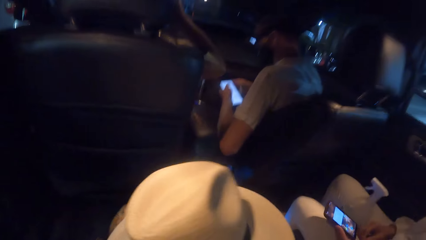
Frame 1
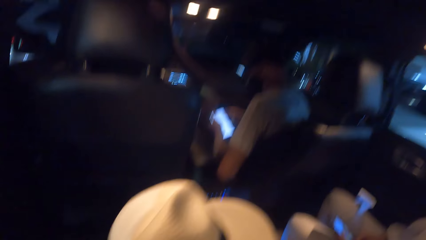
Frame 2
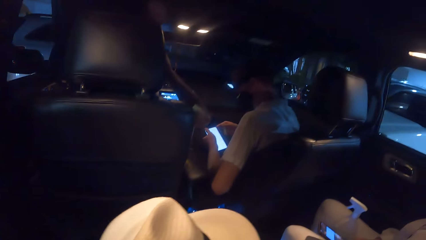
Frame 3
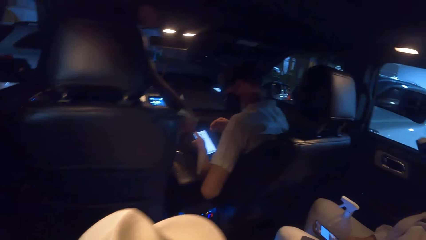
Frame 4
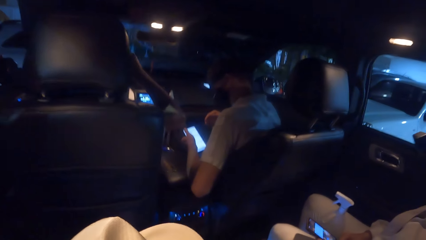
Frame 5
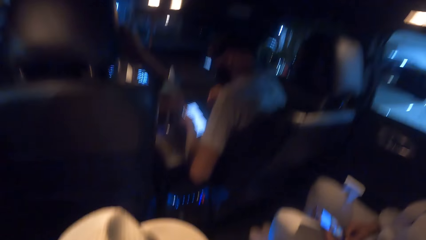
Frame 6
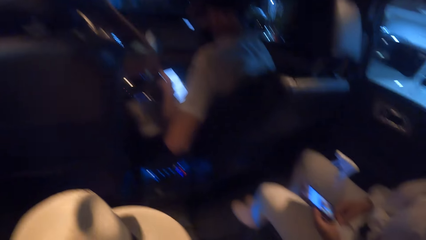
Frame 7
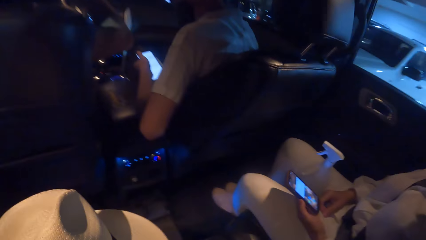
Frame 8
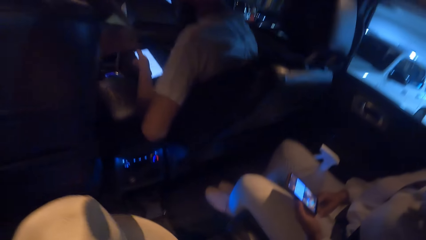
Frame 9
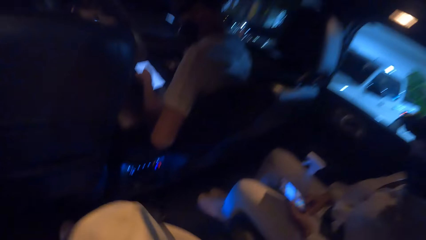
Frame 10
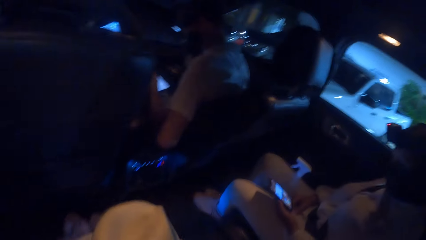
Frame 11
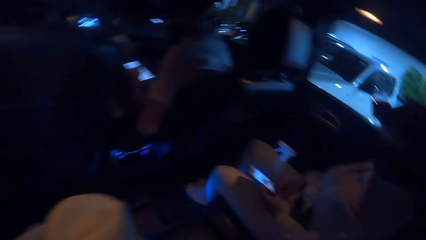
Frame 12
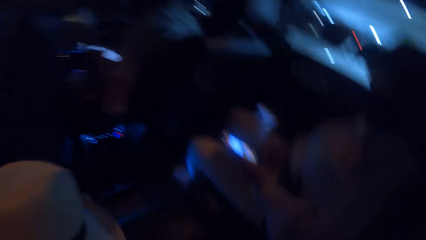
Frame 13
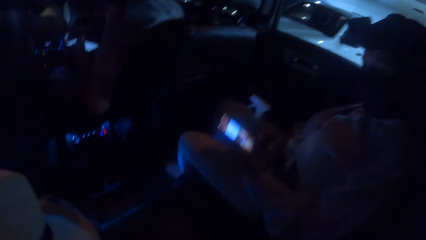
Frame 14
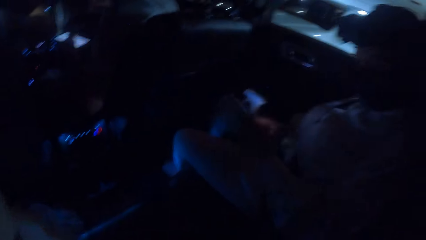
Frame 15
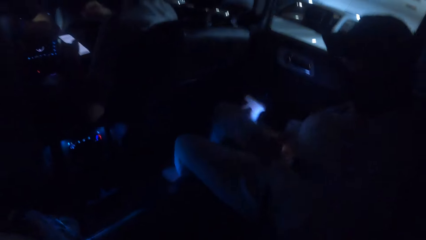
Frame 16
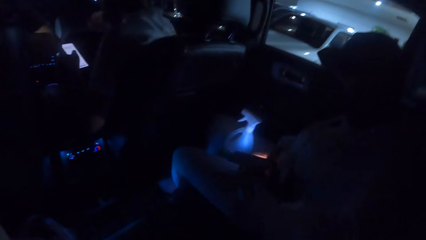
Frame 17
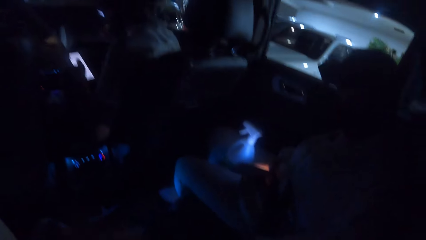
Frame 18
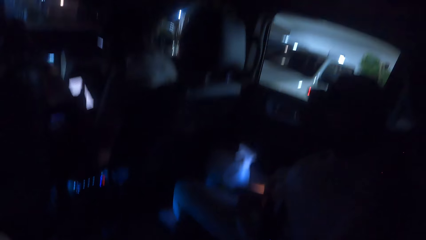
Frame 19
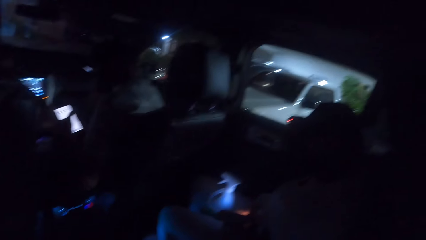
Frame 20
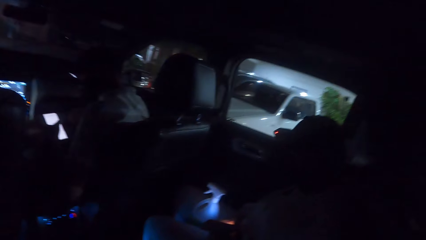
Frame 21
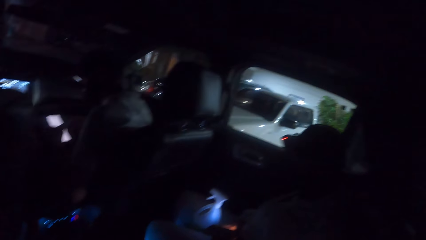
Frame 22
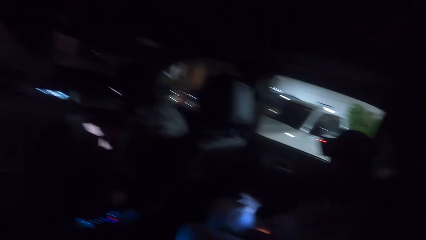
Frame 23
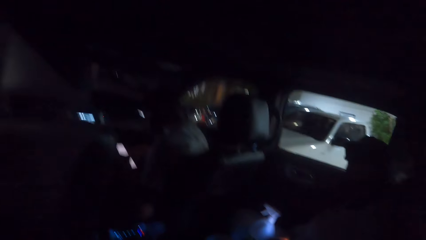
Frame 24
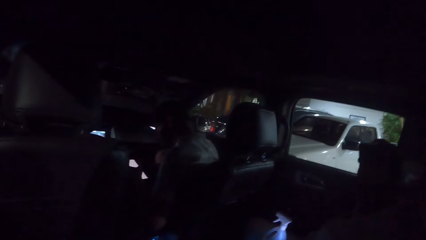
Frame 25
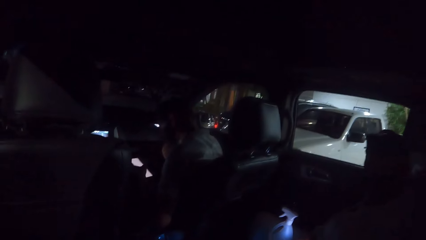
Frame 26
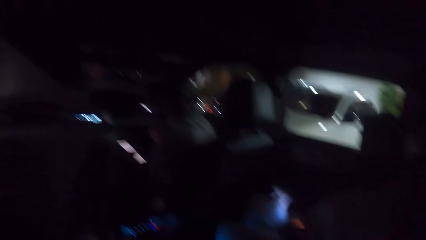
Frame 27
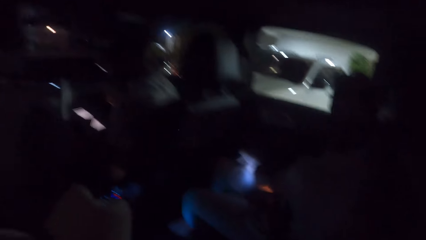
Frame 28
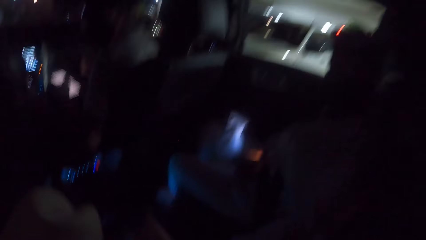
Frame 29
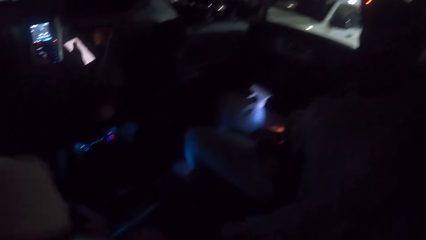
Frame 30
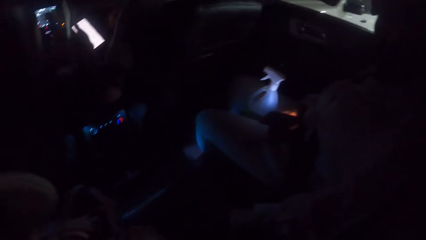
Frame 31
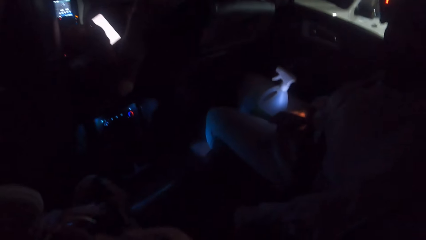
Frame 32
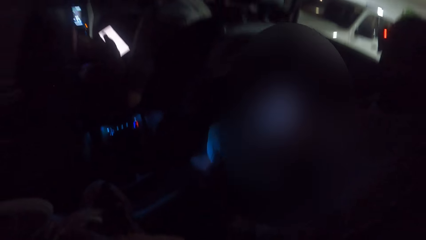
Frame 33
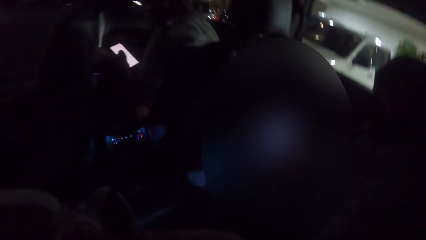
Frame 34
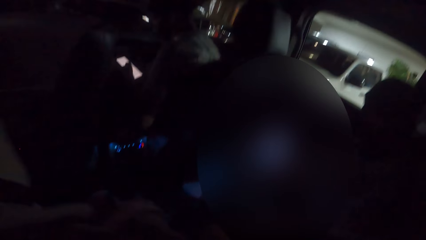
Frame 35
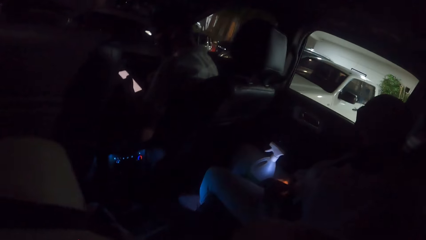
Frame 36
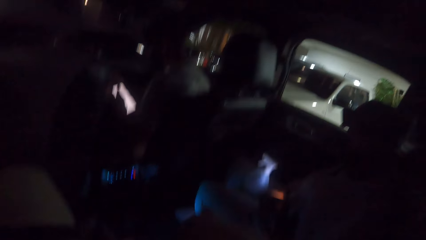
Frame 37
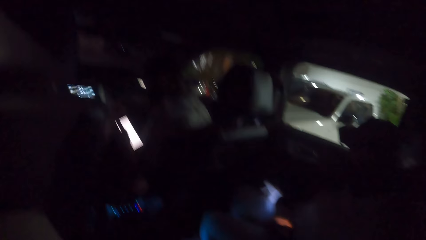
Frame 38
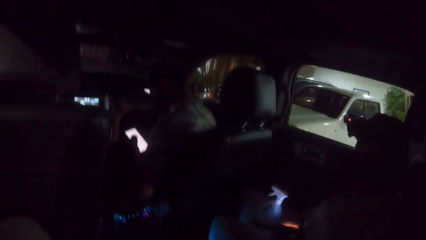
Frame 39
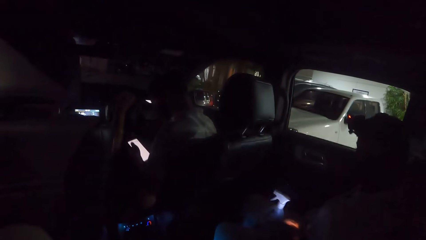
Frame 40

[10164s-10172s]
The man operates the phone with his left hand. Another man holds a phone with his hands. The camera wearer looks around. The other man drops the phone on his legs with his hands.

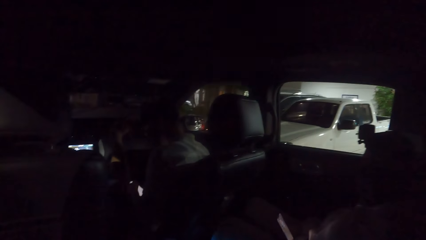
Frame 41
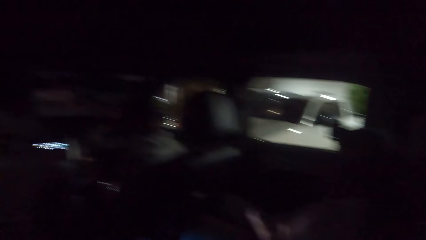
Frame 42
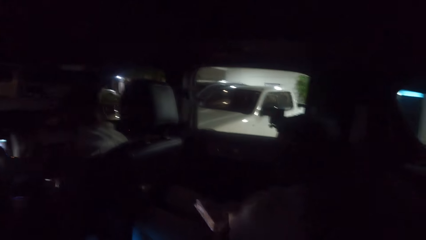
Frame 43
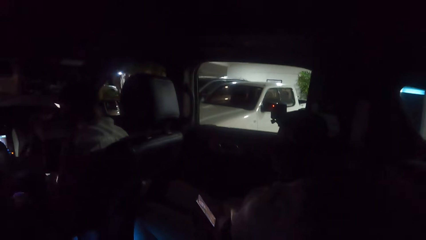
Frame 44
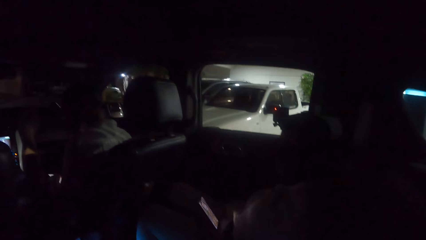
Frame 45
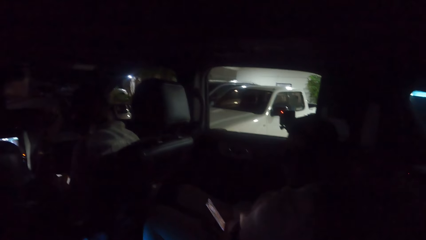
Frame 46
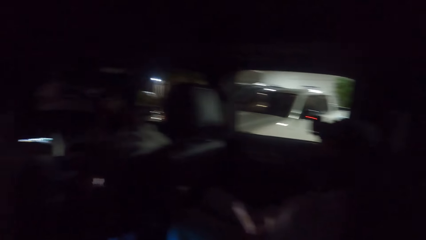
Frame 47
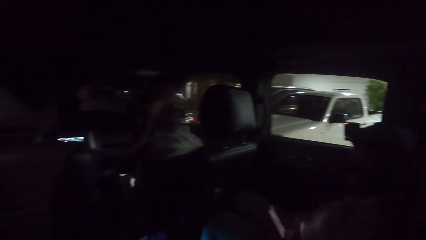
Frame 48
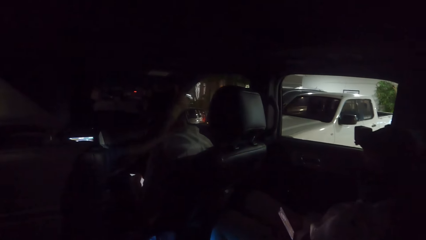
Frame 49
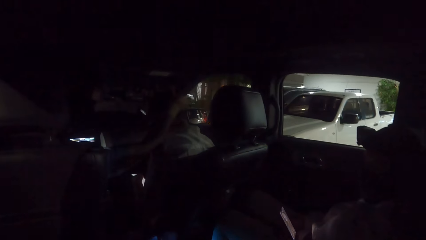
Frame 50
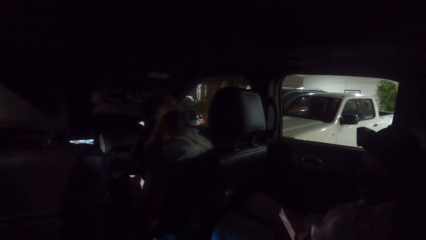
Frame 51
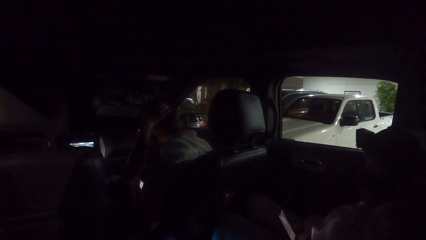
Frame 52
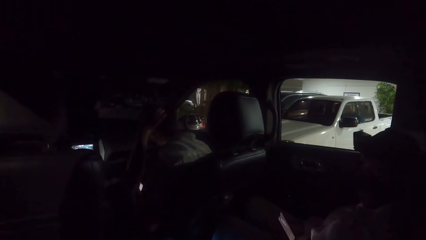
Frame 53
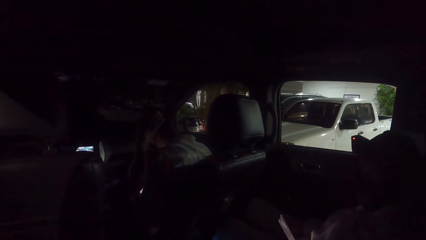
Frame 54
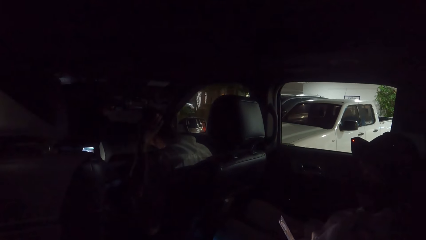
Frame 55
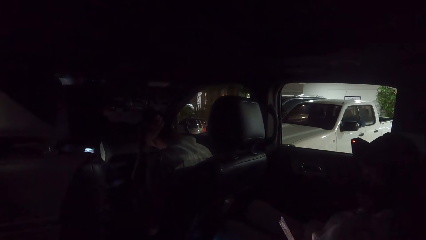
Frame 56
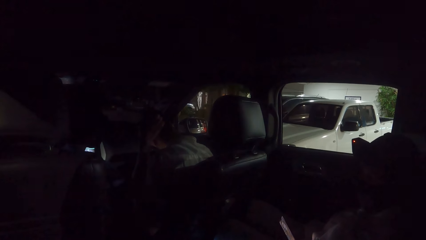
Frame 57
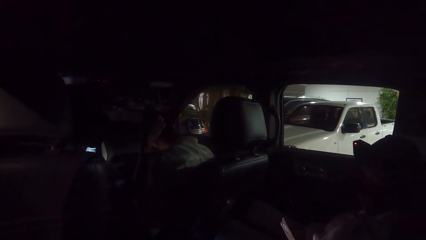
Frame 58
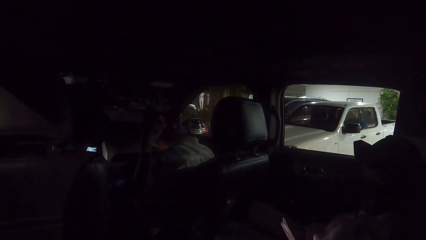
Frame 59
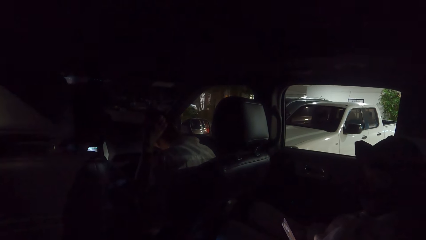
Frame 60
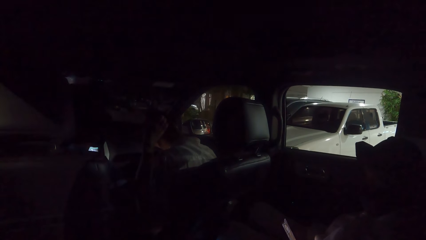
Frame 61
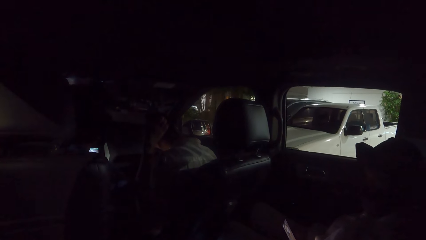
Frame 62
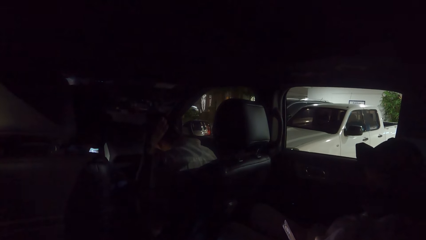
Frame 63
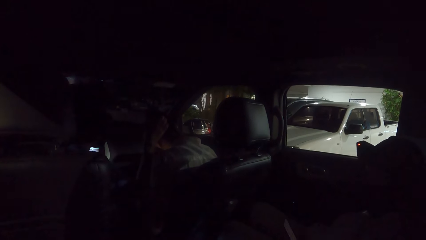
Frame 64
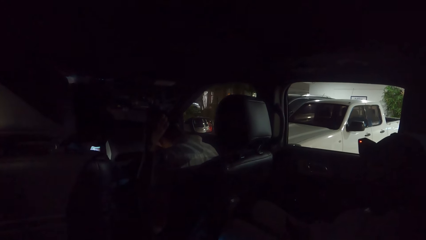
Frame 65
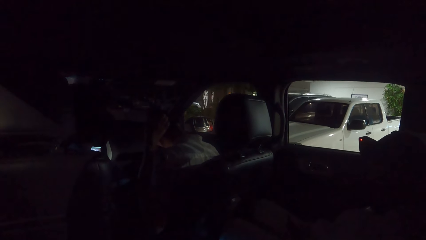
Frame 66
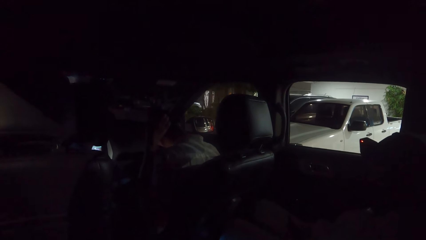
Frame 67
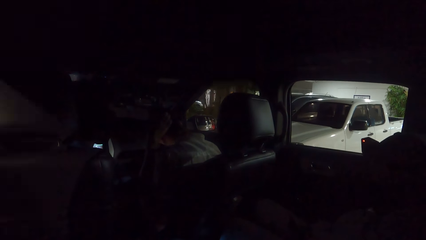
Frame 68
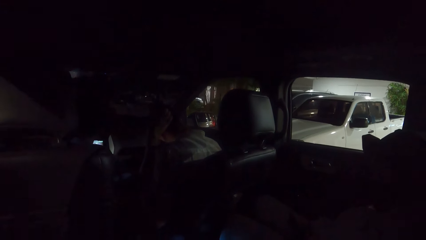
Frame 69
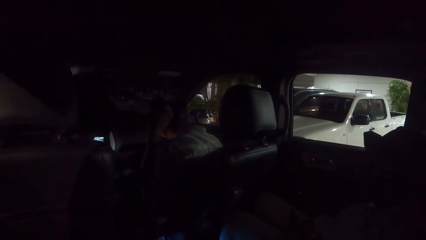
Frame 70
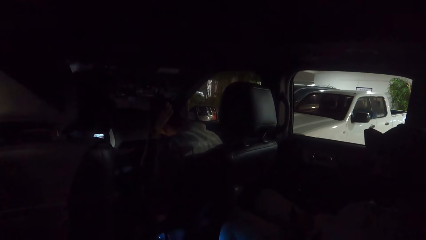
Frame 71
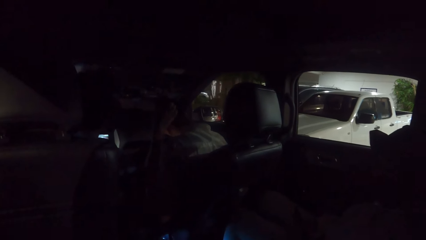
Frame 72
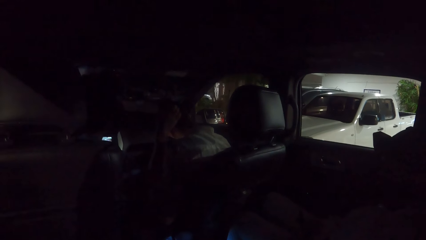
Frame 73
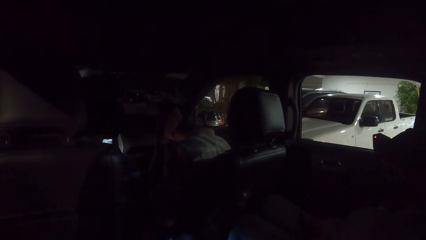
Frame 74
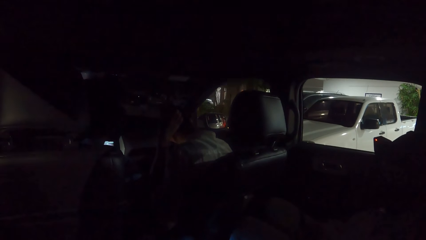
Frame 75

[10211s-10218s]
A man adjusts a camera on the head of another man with his right hand.
